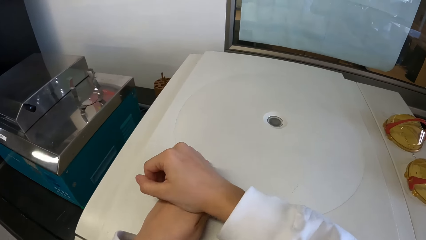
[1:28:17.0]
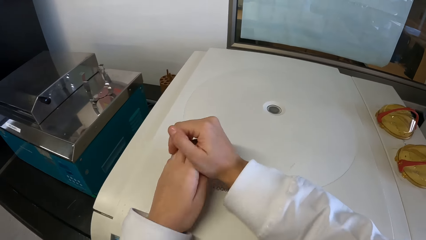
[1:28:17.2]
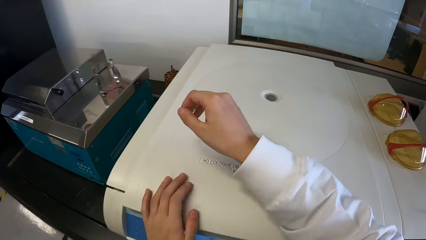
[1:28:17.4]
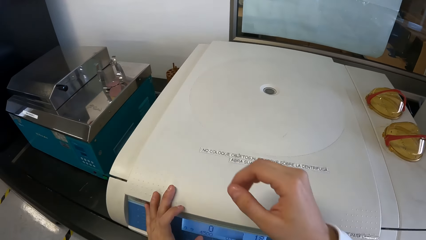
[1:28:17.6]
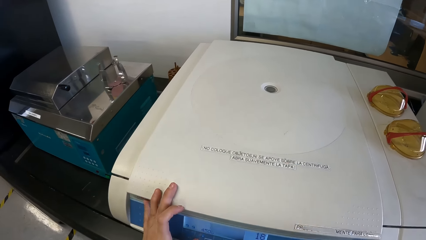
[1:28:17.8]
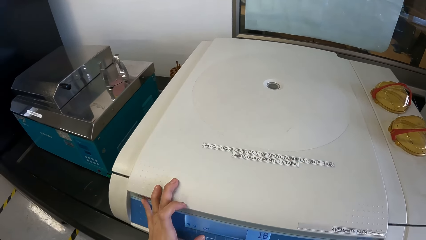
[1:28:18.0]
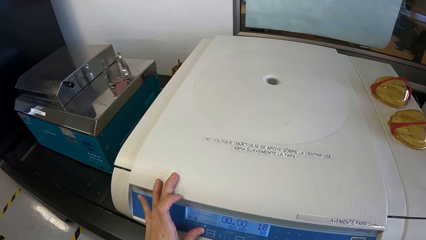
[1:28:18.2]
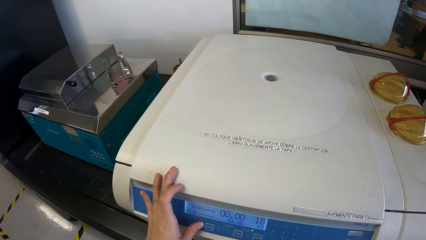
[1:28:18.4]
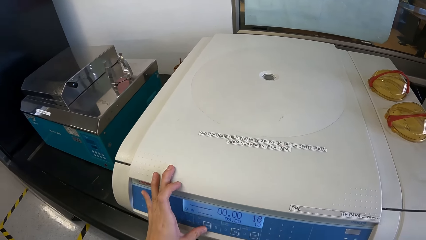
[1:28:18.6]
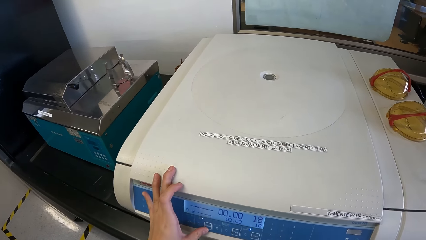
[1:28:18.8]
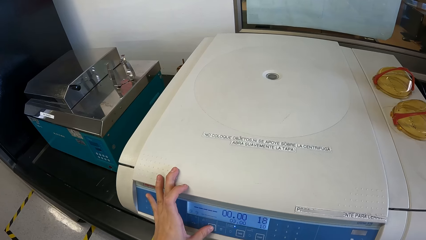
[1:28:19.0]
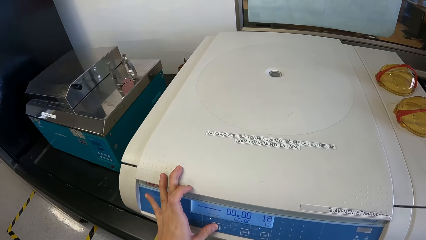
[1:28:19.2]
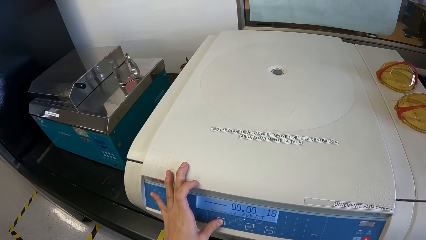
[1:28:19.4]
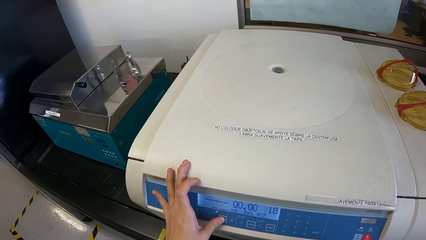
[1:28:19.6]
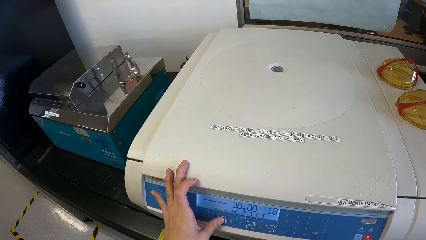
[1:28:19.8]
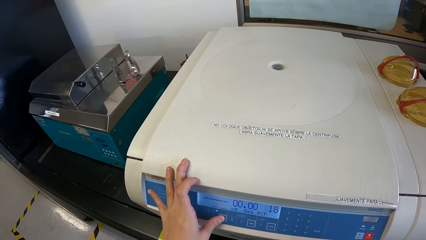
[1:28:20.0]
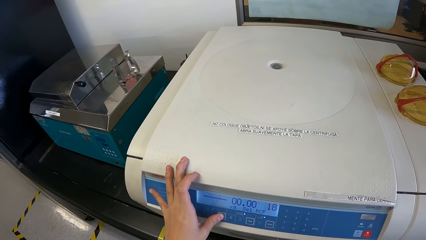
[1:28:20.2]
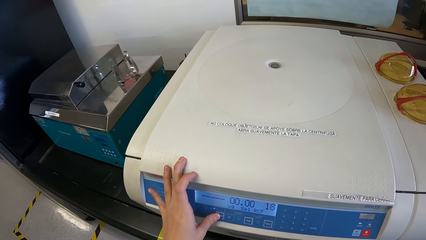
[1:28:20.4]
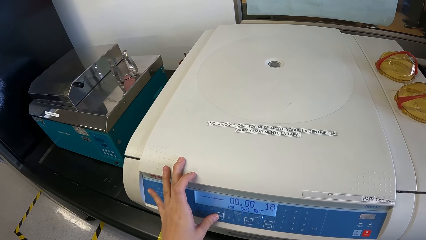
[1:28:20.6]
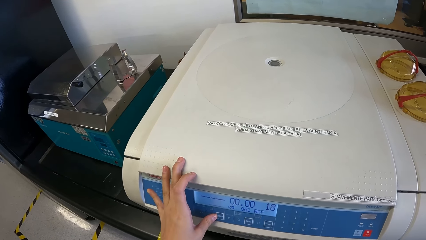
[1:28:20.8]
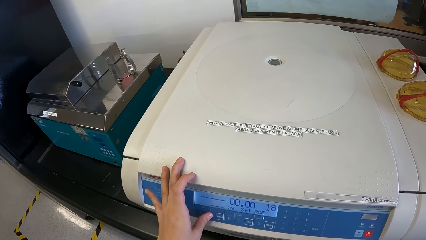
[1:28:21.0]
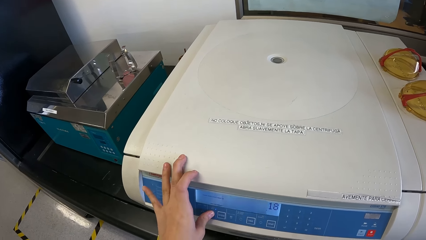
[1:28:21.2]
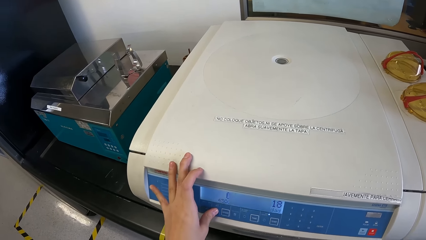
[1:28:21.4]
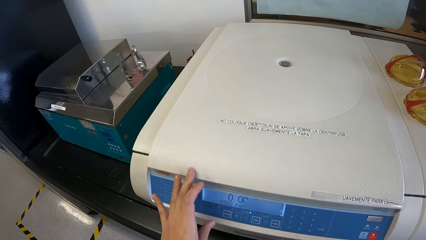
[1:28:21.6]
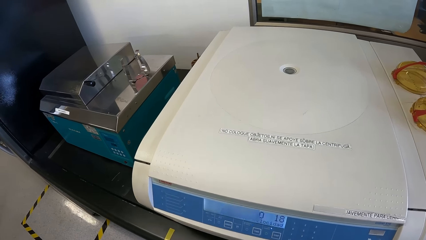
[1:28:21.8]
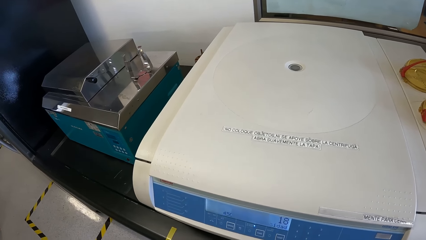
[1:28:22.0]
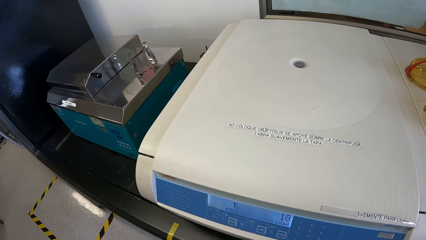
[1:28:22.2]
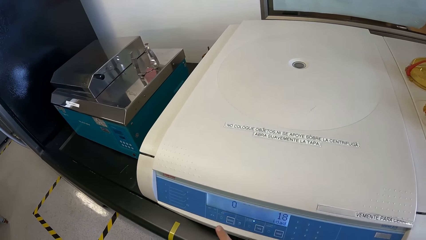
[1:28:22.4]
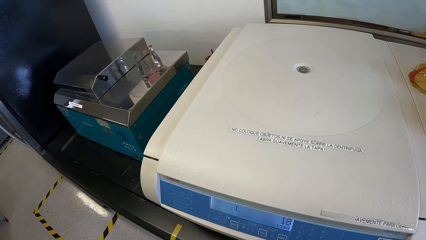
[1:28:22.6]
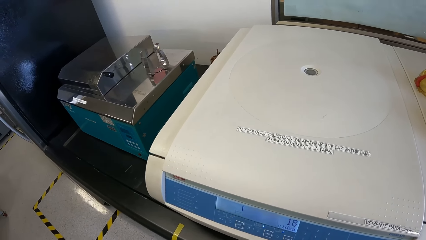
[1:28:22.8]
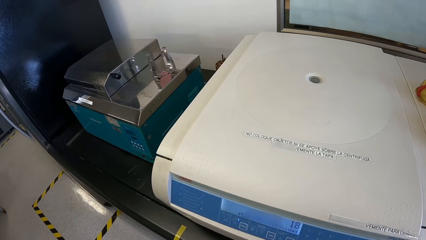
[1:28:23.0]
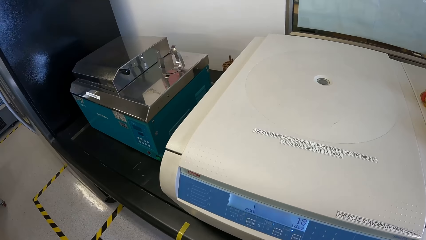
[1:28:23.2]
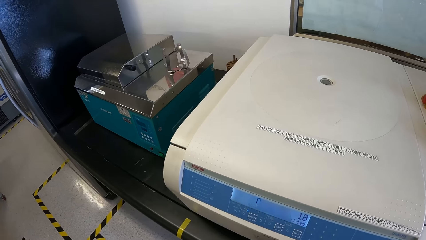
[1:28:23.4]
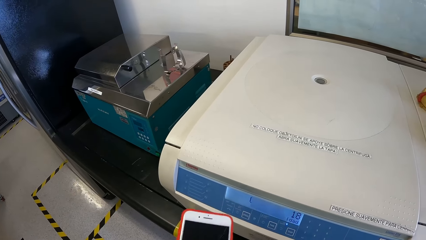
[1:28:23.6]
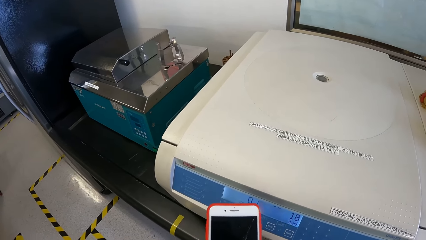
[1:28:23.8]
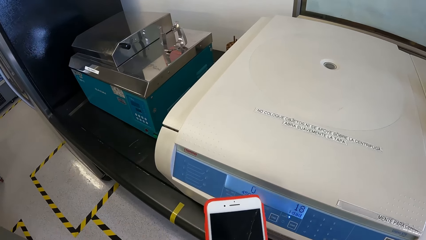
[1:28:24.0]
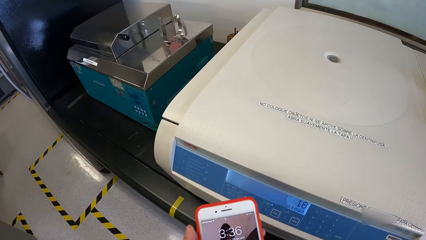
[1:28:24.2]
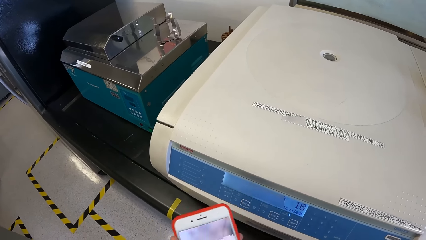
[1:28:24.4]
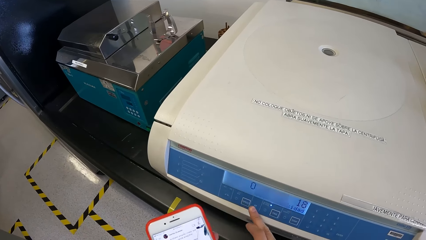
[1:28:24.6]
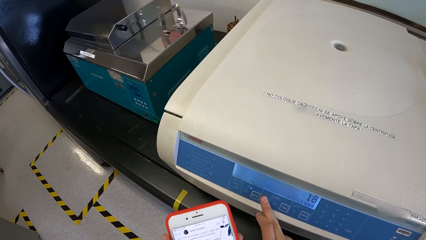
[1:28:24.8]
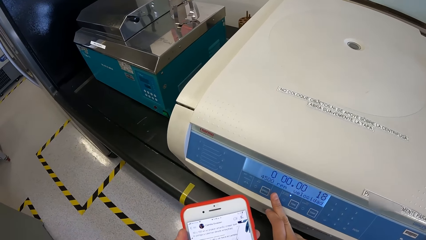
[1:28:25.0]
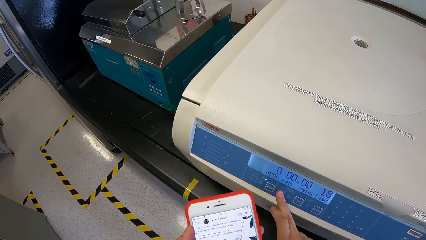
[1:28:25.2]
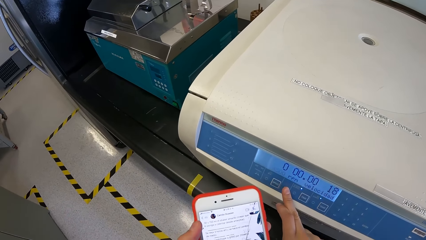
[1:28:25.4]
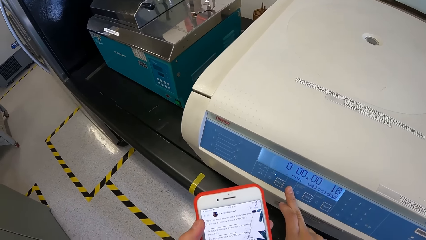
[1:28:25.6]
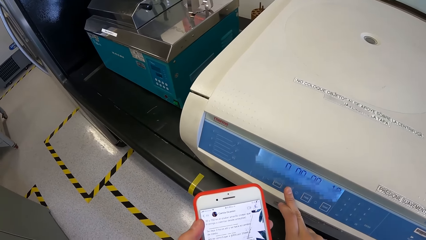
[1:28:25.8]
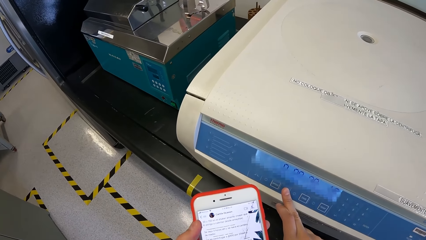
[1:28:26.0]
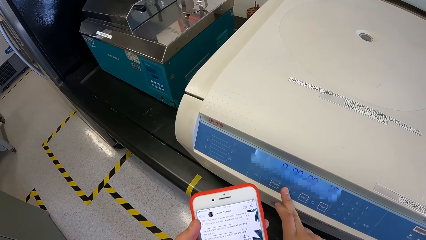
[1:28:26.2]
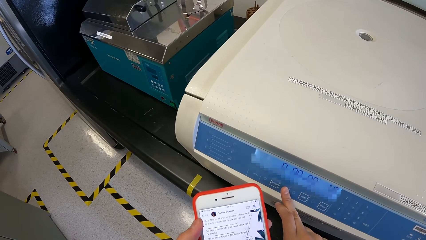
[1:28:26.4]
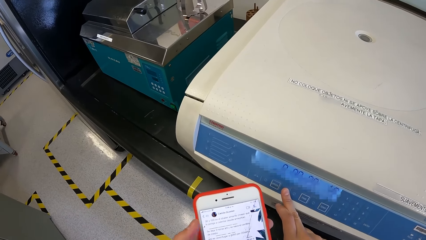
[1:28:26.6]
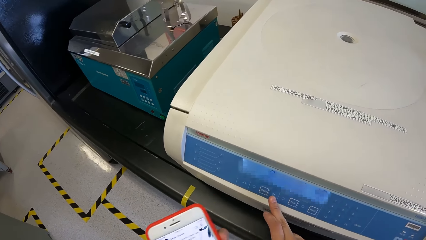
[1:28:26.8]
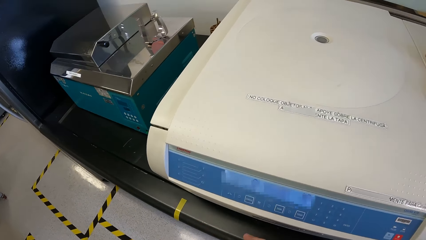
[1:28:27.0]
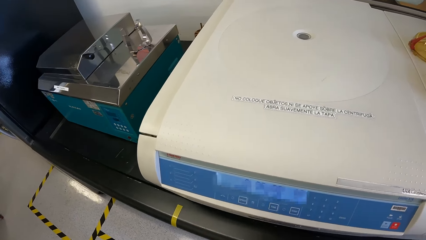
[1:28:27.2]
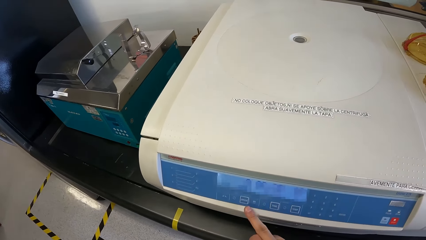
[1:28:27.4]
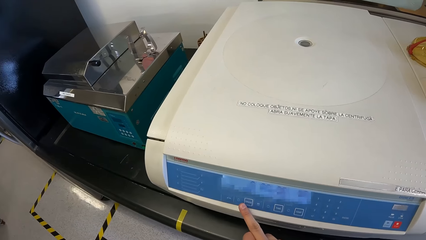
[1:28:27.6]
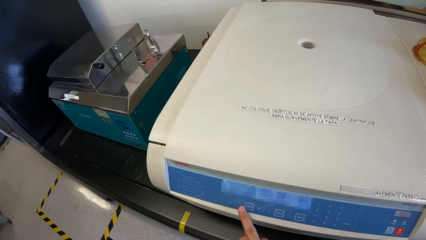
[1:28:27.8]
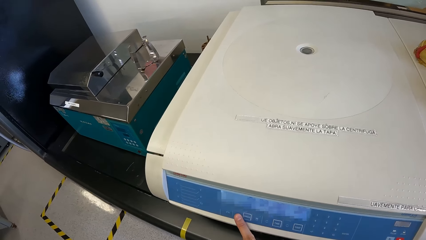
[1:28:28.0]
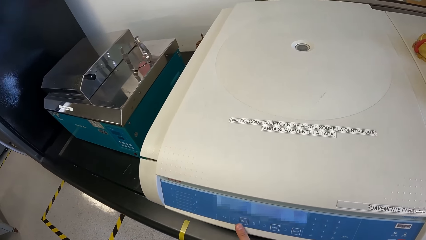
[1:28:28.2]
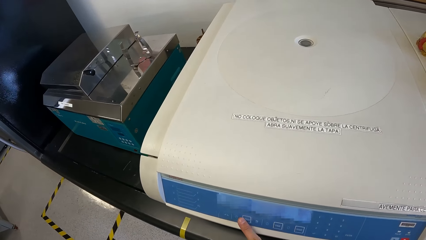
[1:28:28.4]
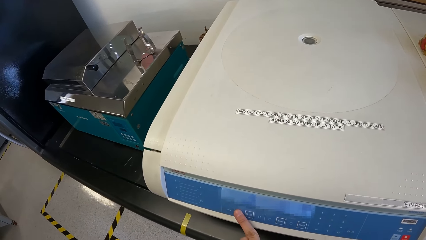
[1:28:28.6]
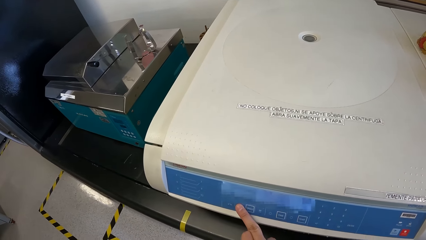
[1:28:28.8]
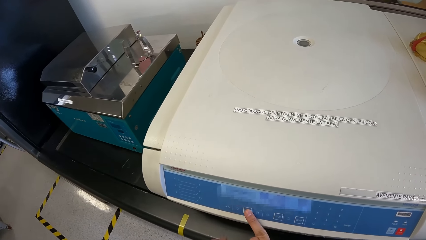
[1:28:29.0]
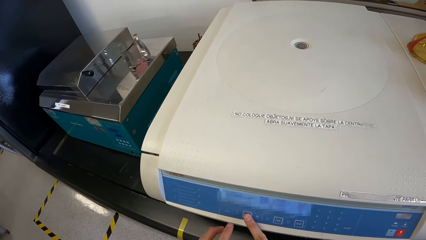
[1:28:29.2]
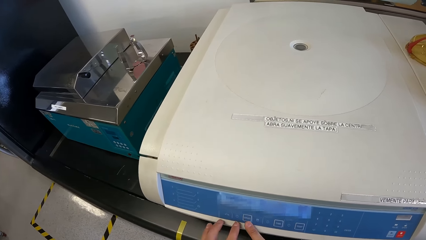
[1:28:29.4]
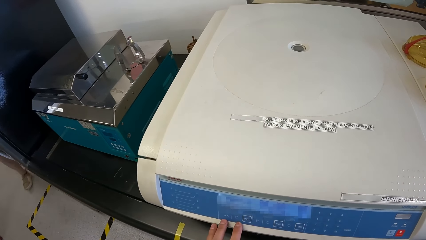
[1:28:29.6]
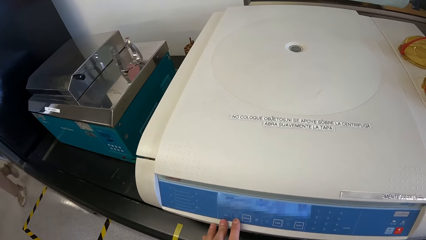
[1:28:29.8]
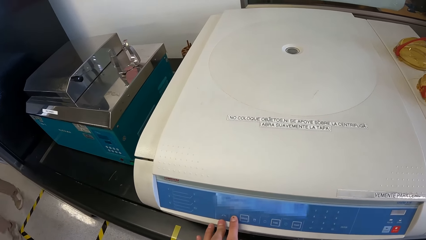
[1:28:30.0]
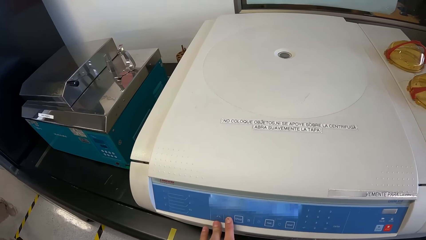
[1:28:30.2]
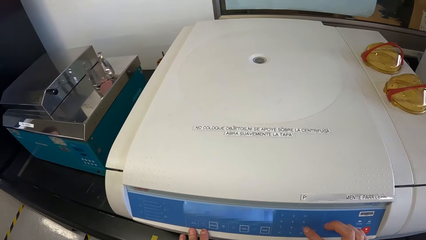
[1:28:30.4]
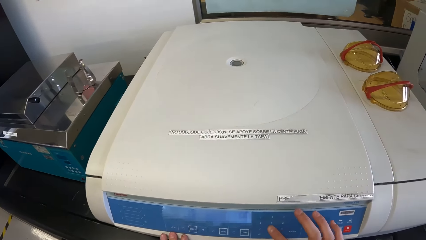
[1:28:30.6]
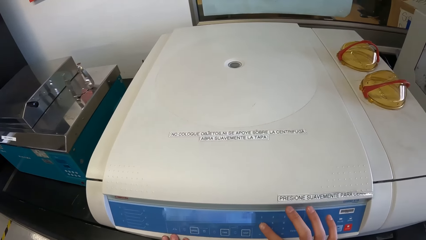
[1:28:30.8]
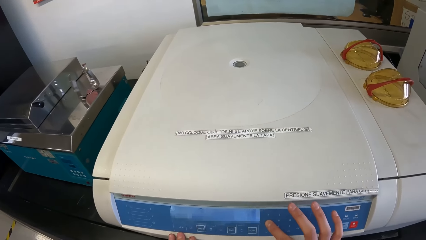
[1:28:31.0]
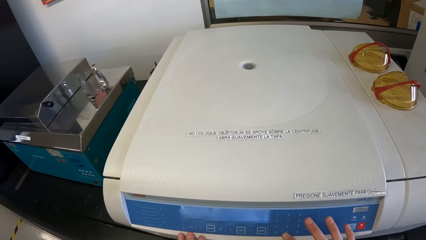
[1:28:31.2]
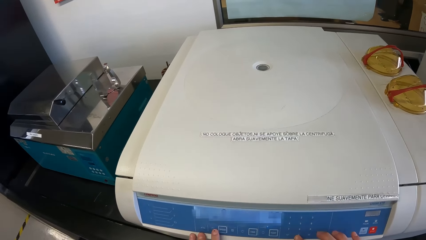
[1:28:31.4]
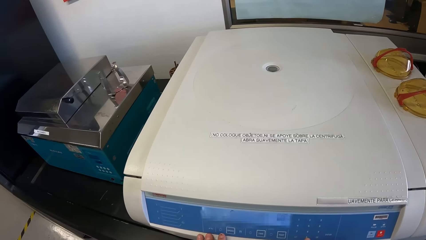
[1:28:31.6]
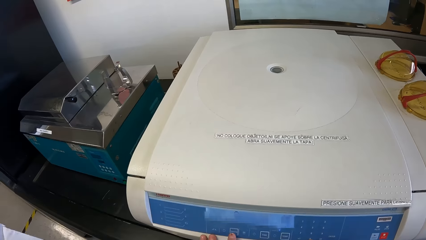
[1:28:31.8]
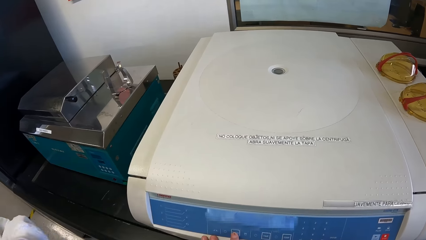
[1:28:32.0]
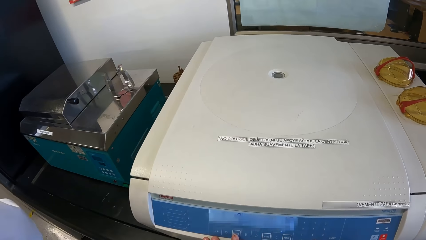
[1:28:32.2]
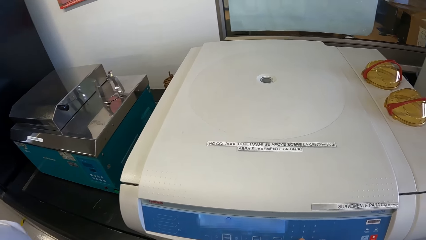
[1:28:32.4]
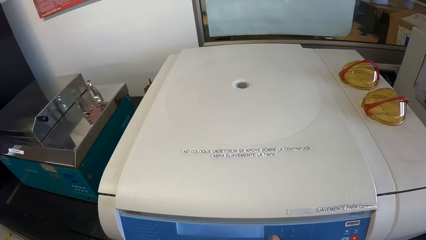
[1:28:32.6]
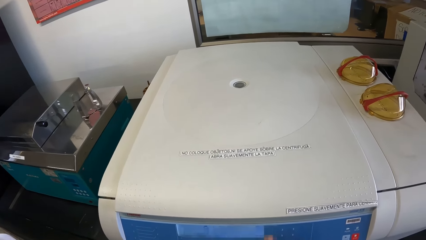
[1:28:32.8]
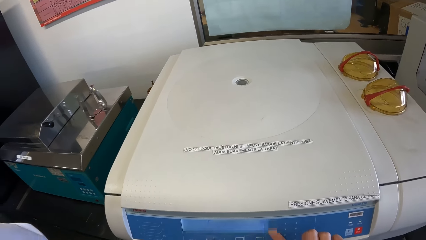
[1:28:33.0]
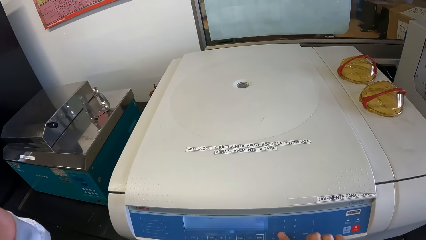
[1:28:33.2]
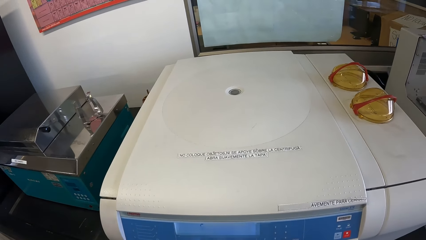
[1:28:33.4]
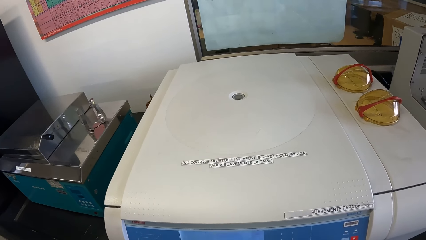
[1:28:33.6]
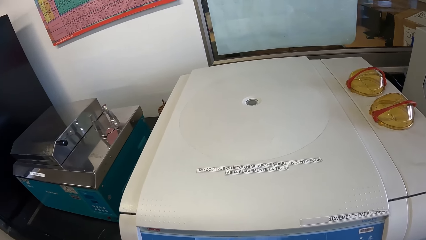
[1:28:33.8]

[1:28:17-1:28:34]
The camera wearer operates the centrifuge machine. They operate the mobile phone. They operate the centrifuge machine.
